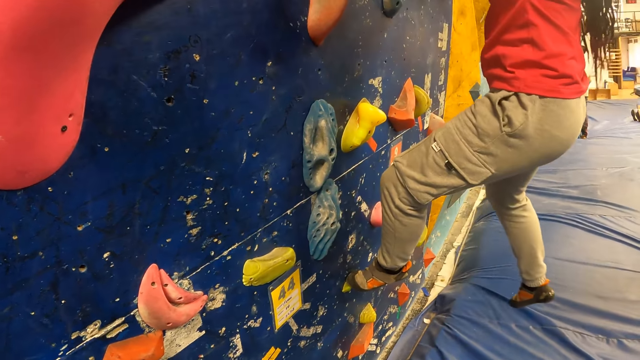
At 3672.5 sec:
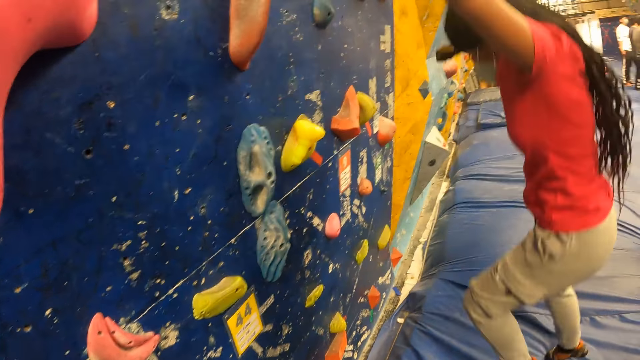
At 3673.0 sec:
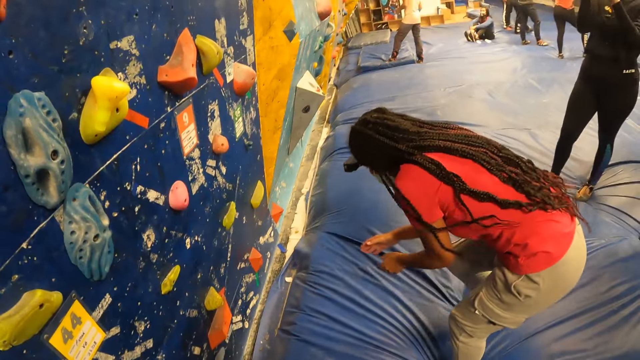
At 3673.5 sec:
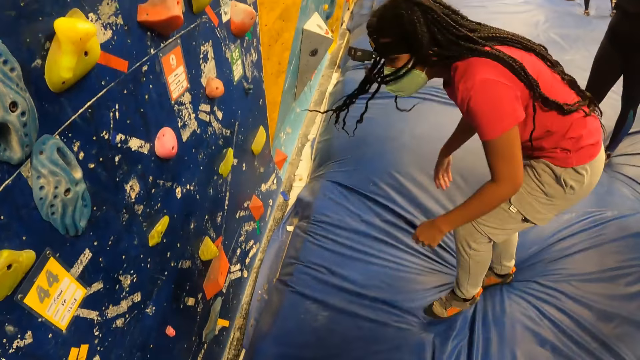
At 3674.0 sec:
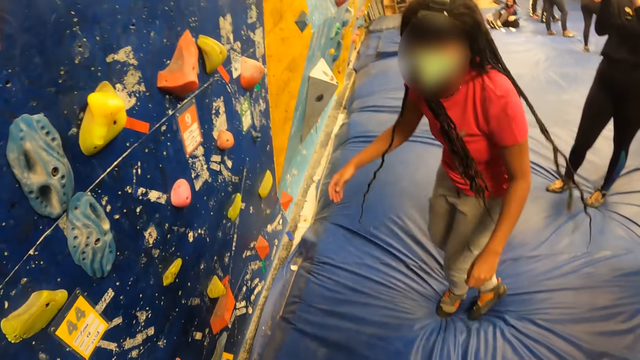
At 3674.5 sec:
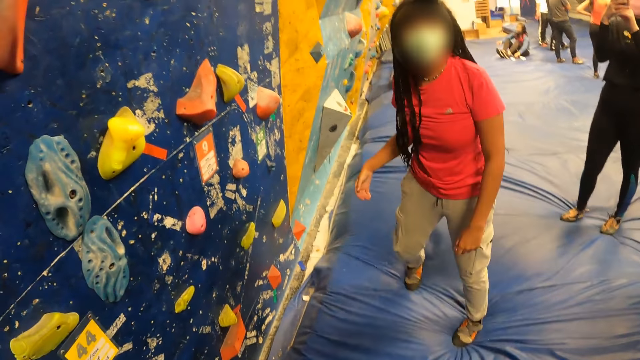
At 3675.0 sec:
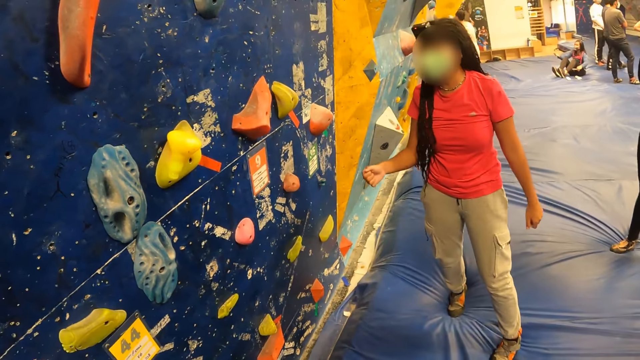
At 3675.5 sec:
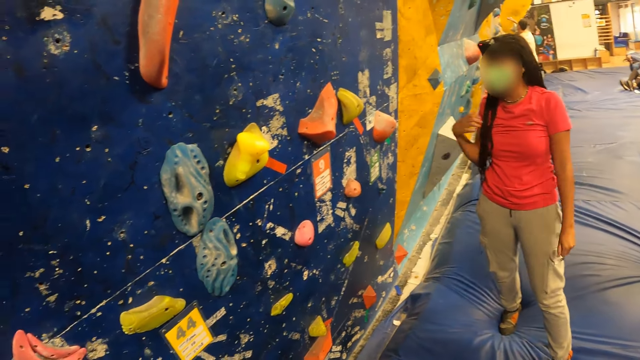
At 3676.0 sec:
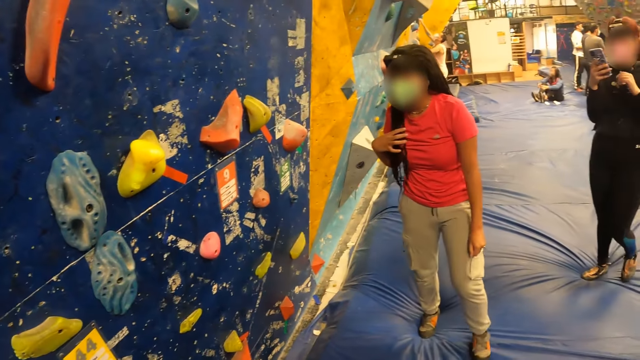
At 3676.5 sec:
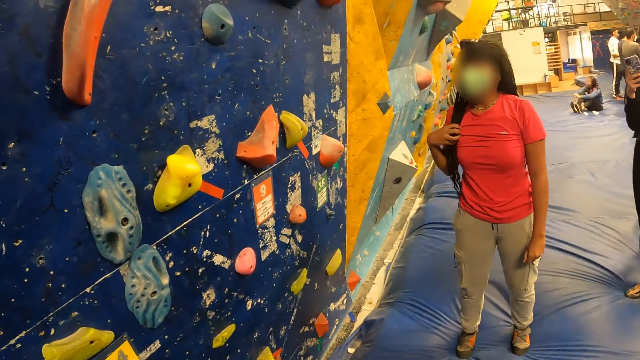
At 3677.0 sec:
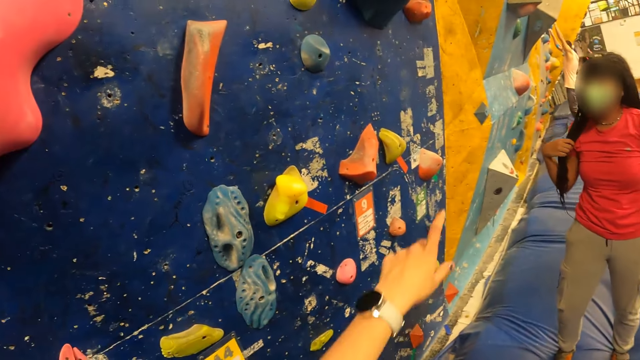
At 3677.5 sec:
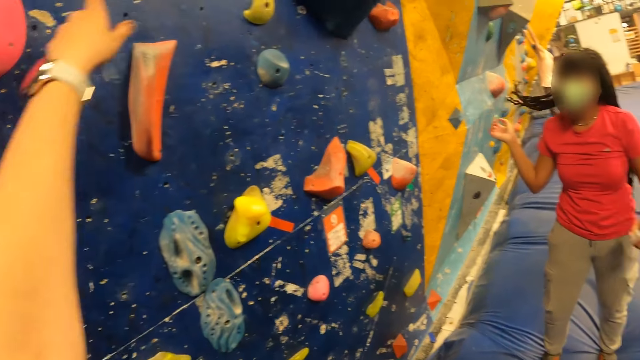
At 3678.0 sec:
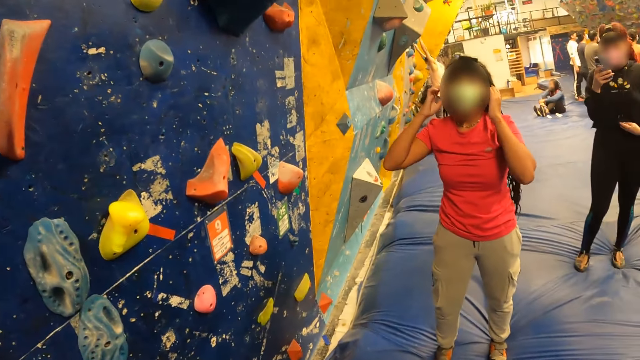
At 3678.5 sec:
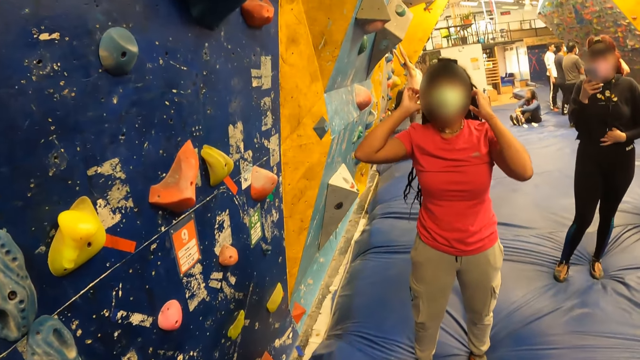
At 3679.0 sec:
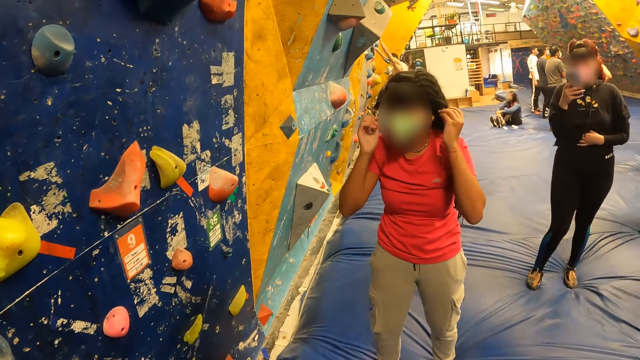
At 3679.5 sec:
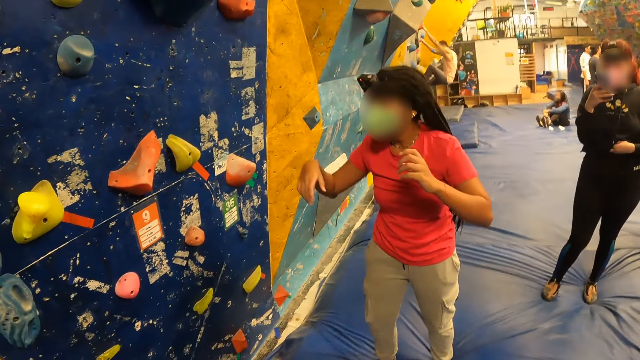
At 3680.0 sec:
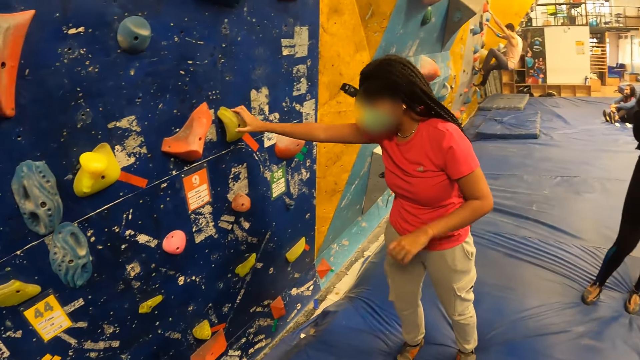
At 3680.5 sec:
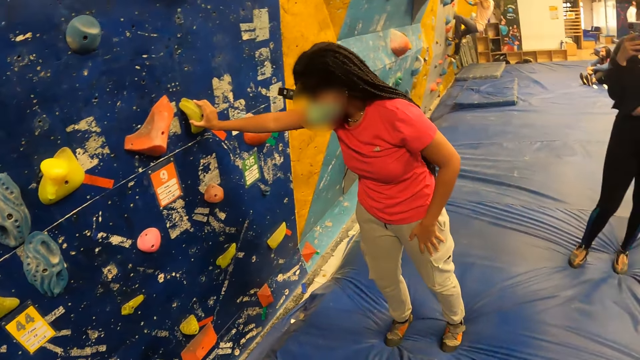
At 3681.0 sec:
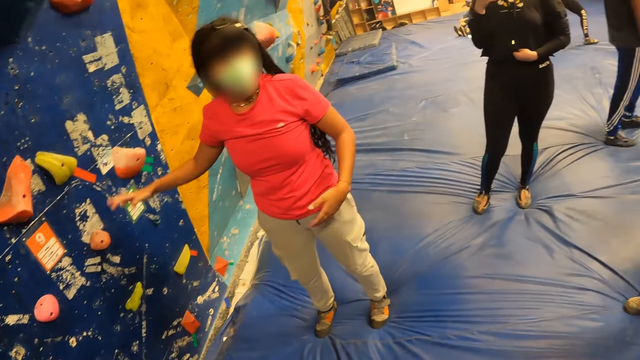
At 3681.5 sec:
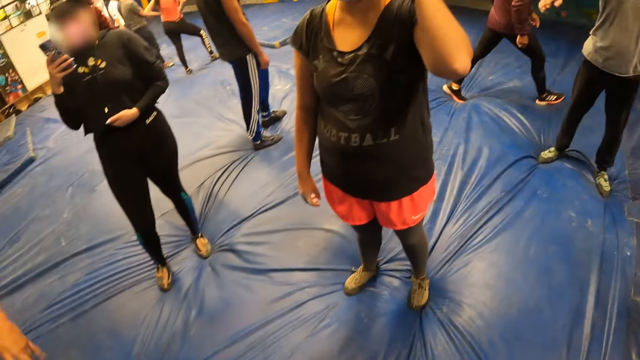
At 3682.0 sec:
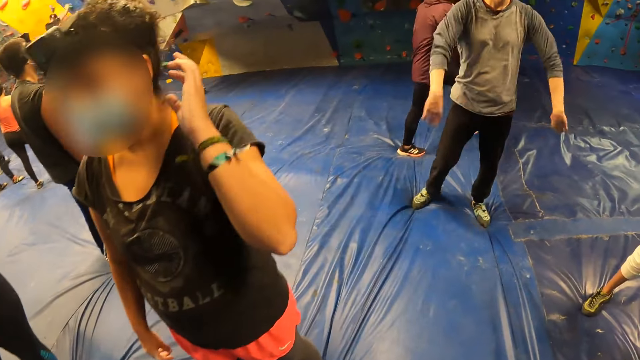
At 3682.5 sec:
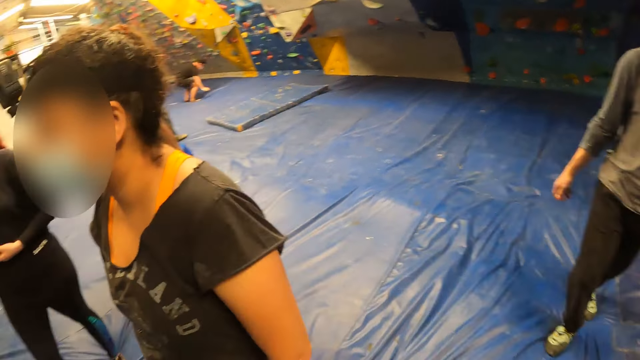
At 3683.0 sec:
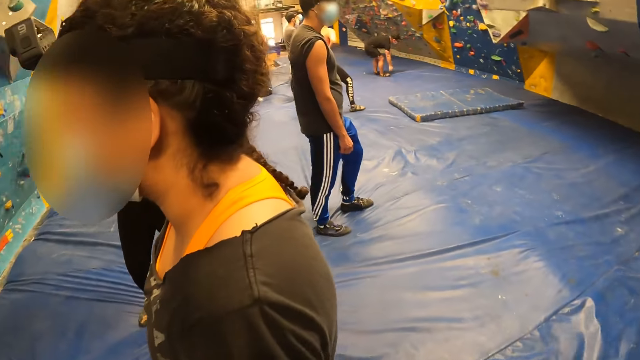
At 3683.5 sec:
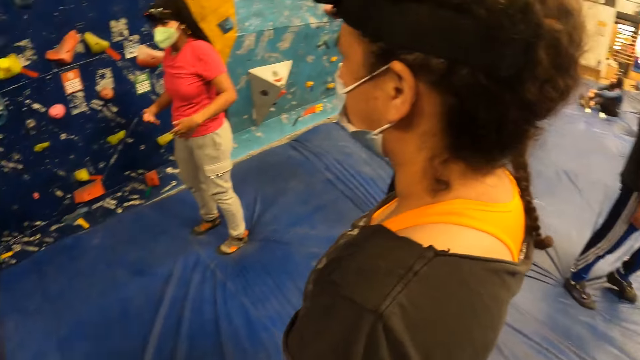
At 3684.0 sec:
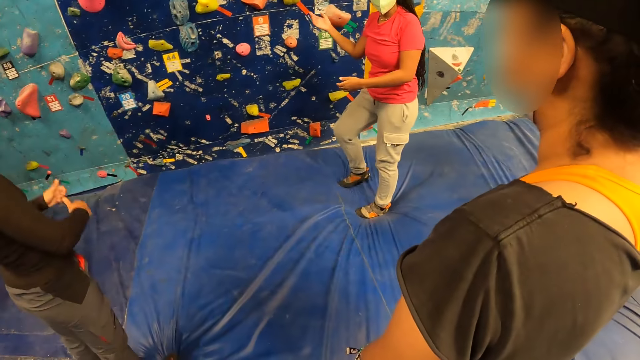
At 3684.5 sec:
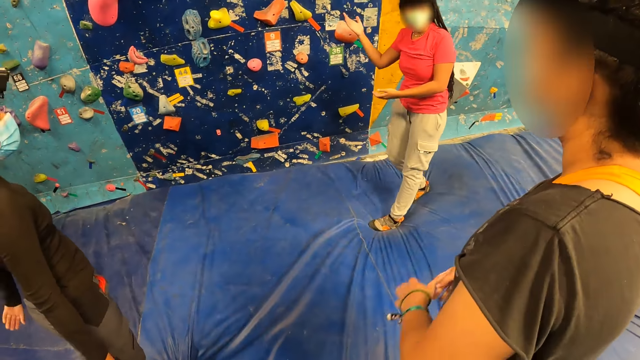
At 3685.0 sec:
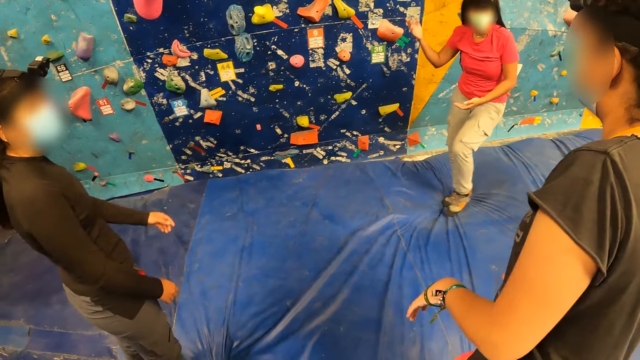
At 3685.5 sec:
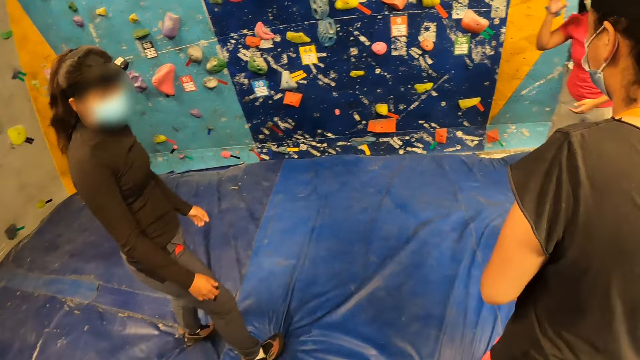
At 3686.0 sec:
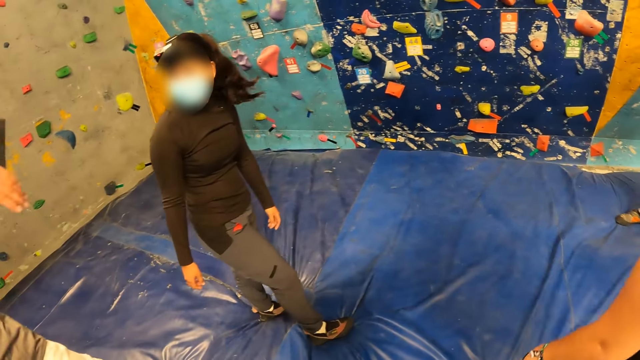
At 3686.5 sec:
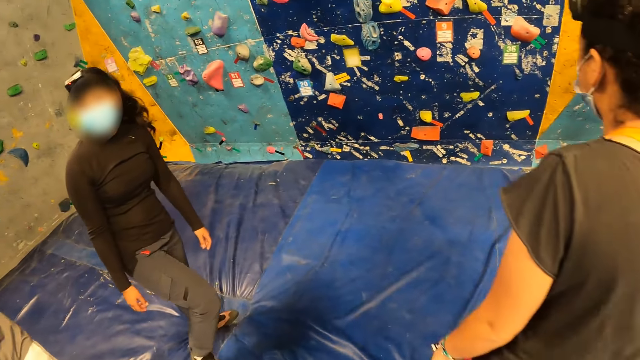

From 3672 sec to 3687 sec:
The woman gets off the bouldering wall with both hands and both legs. The camera wearer gestures to the bouldering wall with her left hand. She walks around and turns around.

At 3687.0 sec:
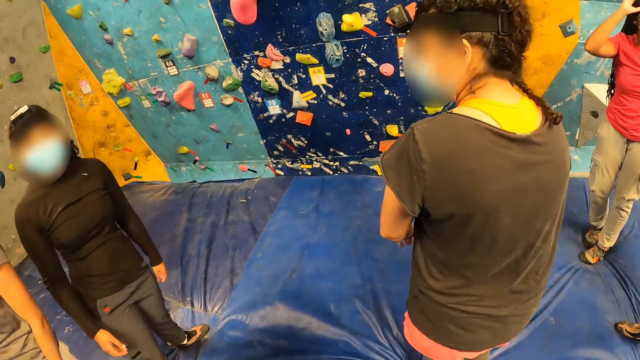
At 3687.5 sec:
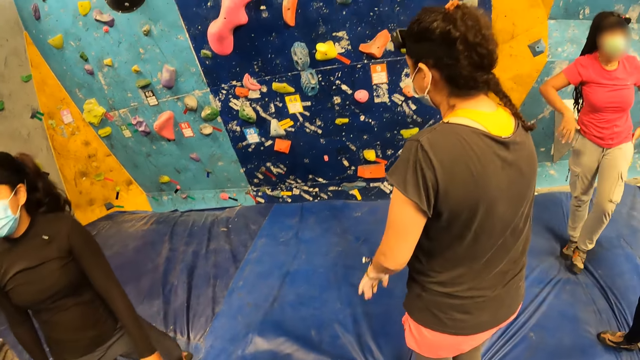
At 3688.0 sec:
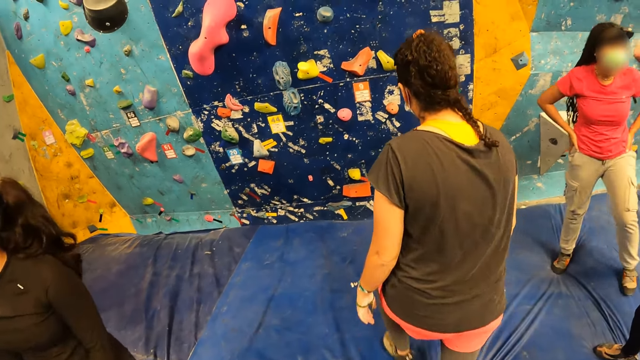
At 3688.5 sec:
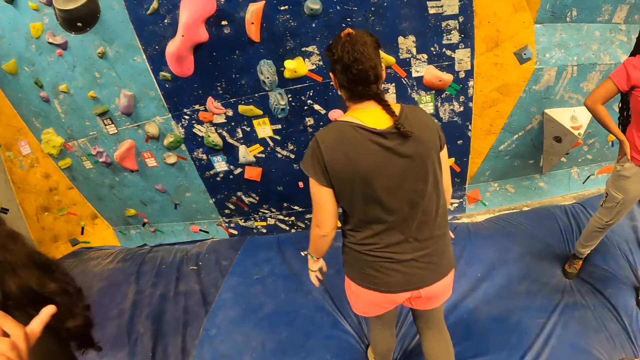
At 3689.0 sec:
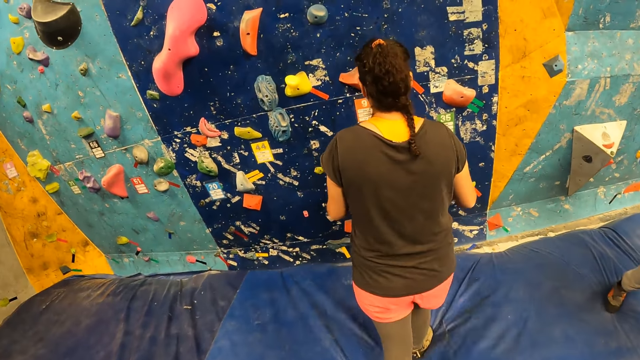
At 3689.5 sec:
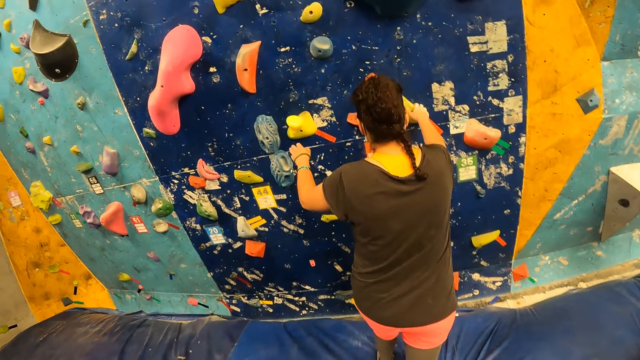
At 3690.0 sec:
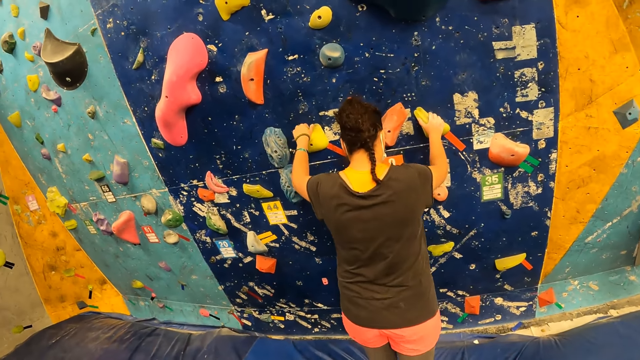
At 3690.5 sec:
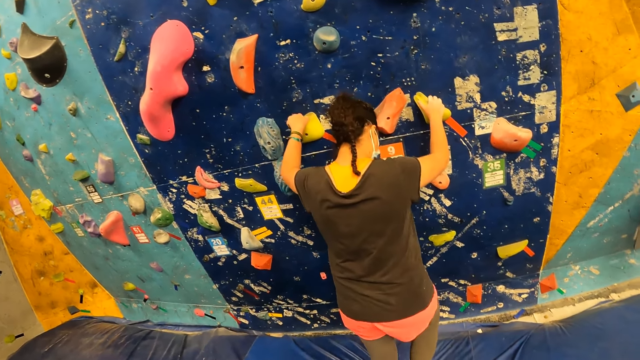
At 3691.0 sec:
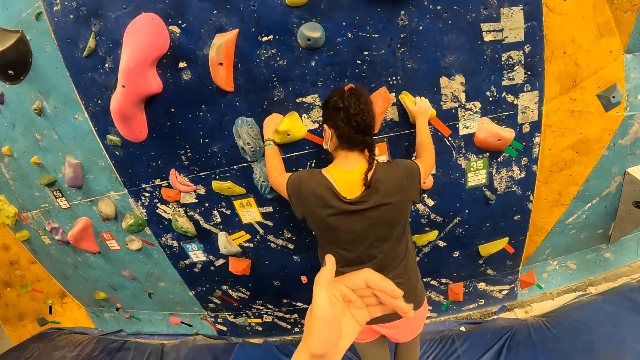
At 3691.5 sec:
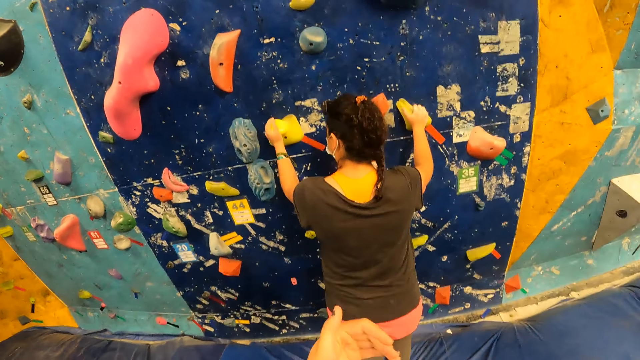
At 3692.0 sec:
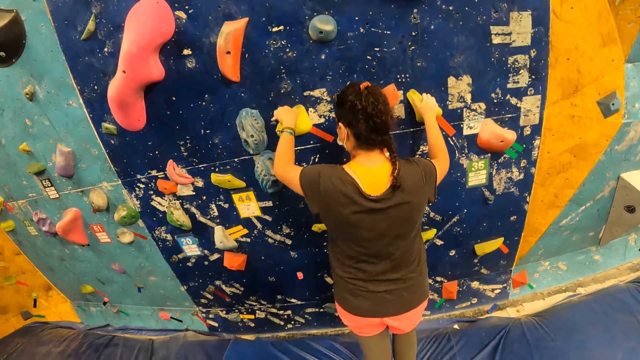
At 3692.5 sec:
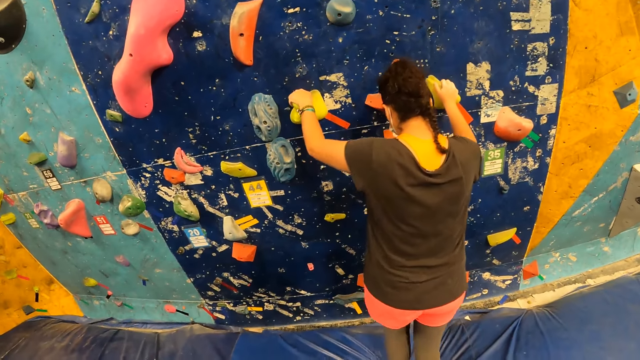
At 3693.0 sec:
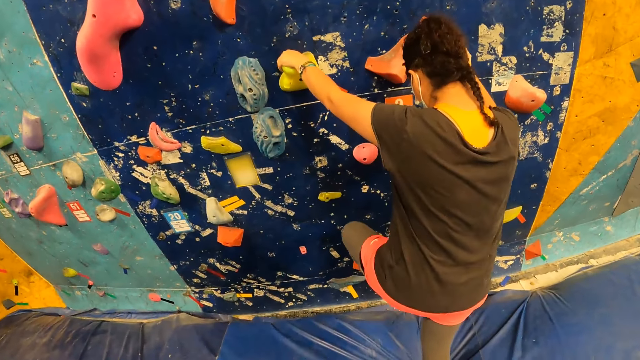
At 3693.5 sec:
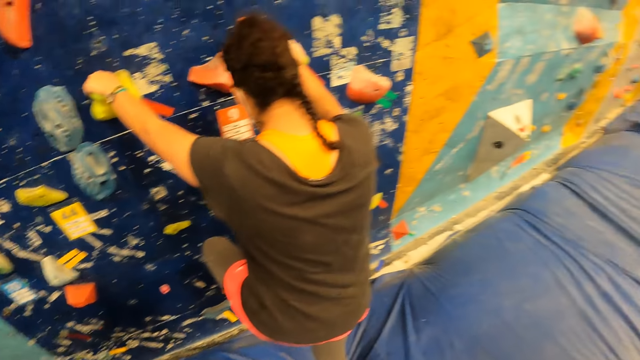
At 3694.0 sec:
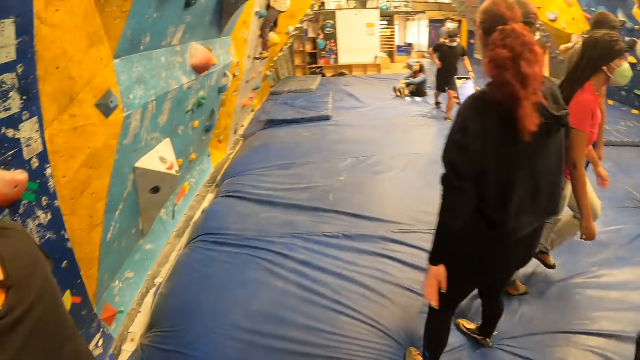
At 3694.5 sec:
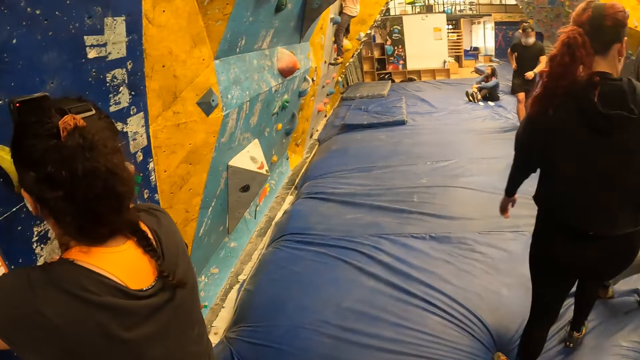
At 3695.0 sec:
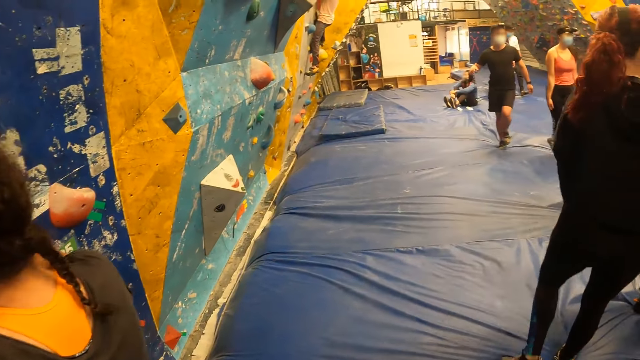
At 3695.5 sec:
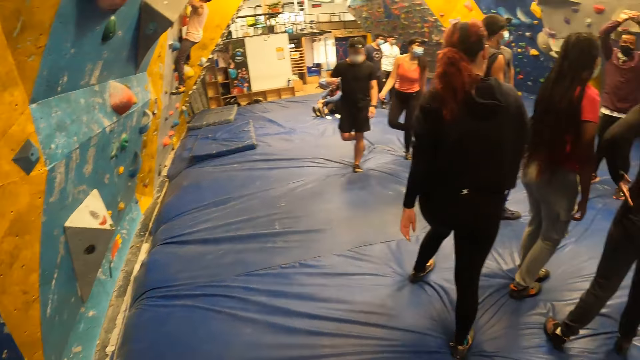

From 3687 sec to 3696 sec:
A woman grabs attachments on the bouldering wall with both hands. The camera wearer looks at the hand. The woman climbs the bouldering wall with both hands. The camera wearer looks round.
